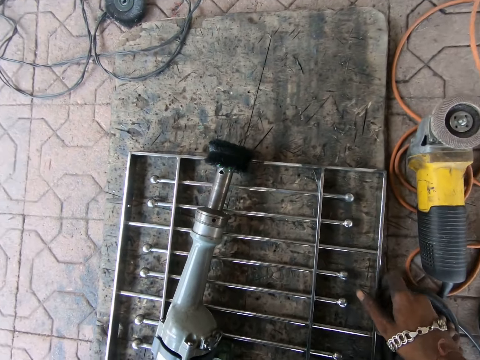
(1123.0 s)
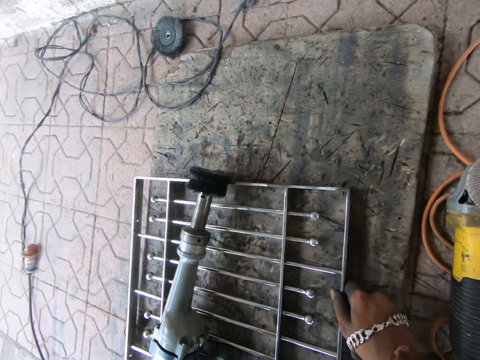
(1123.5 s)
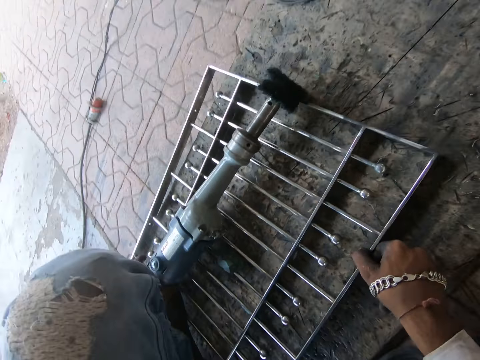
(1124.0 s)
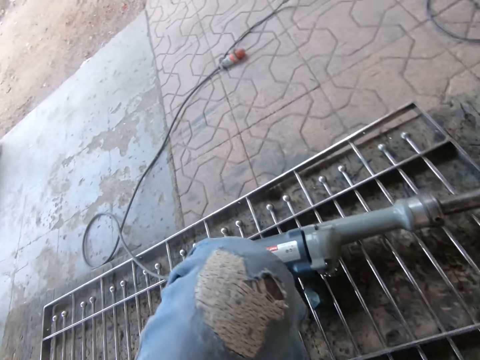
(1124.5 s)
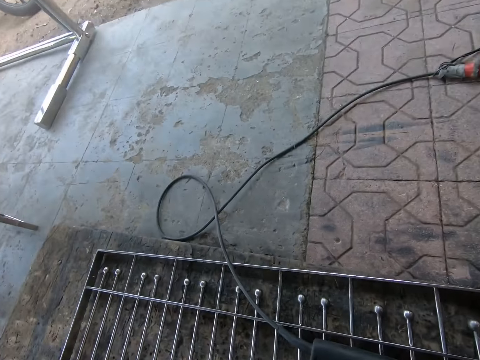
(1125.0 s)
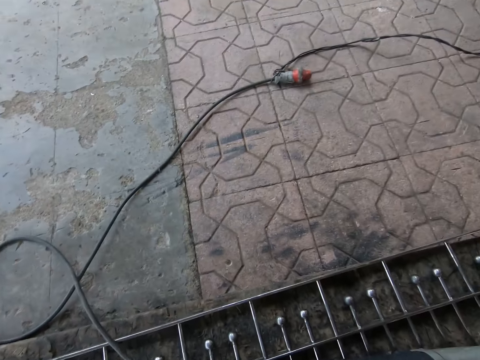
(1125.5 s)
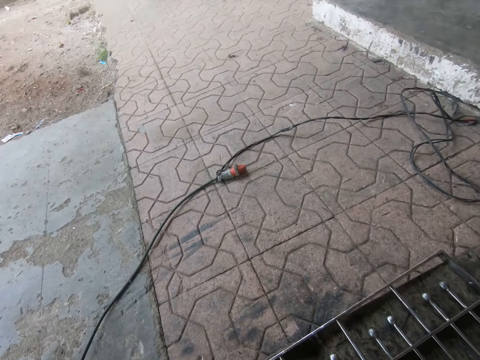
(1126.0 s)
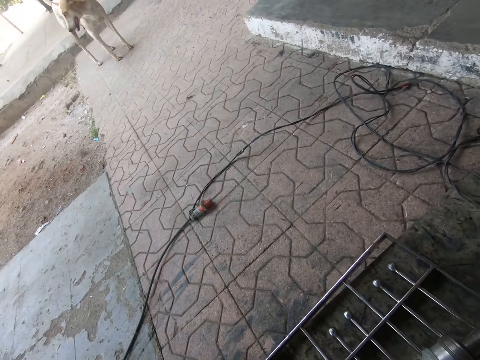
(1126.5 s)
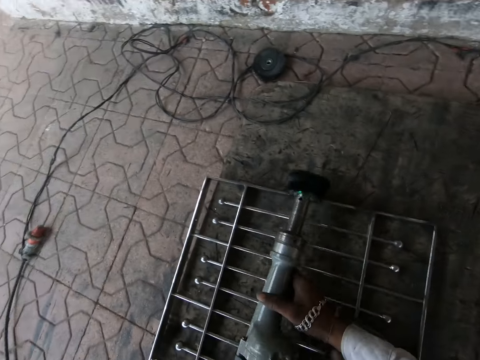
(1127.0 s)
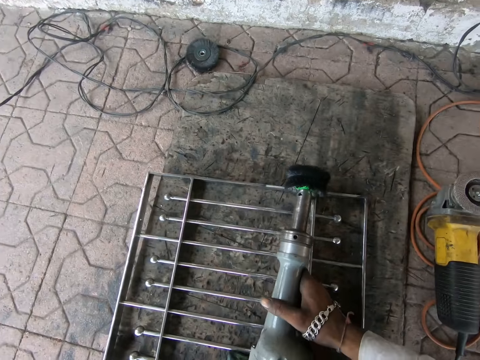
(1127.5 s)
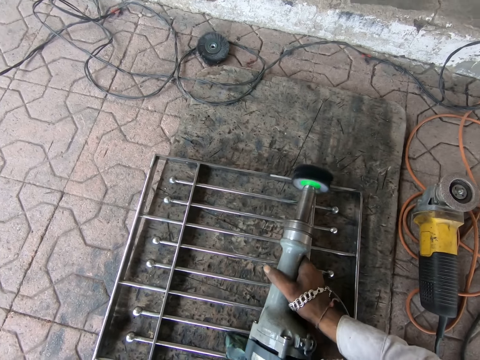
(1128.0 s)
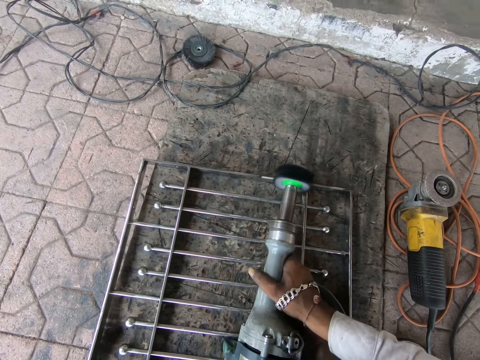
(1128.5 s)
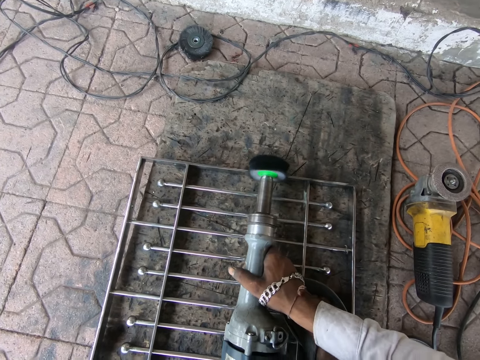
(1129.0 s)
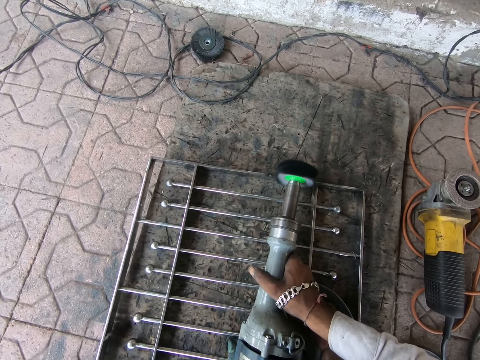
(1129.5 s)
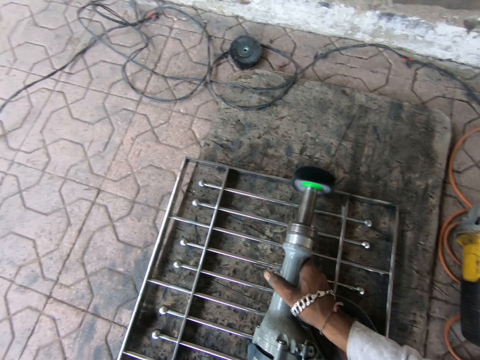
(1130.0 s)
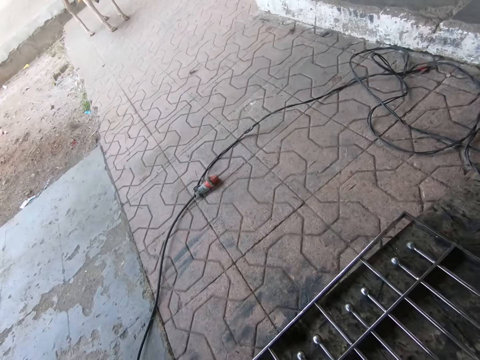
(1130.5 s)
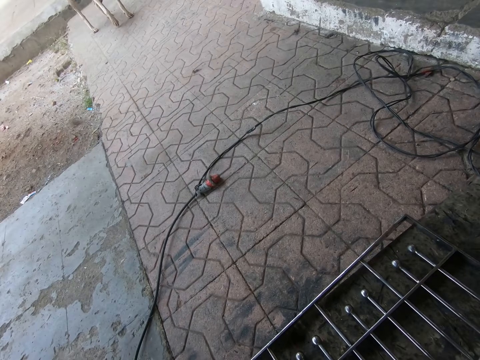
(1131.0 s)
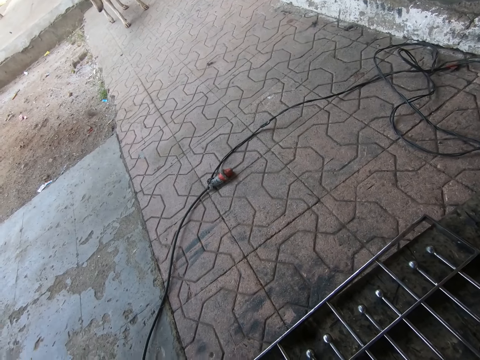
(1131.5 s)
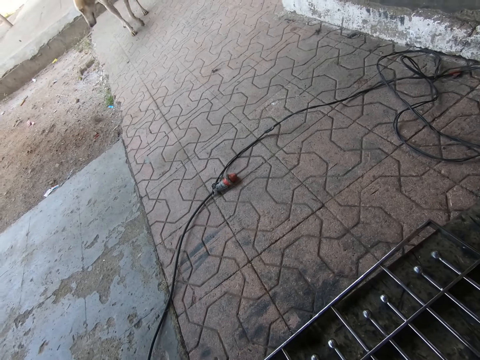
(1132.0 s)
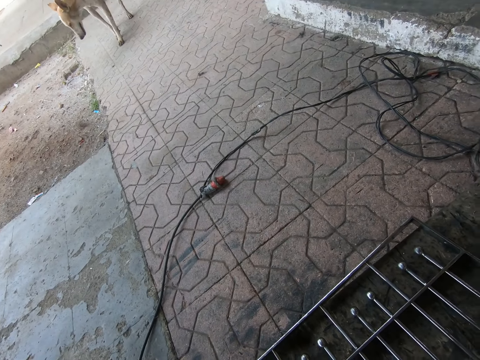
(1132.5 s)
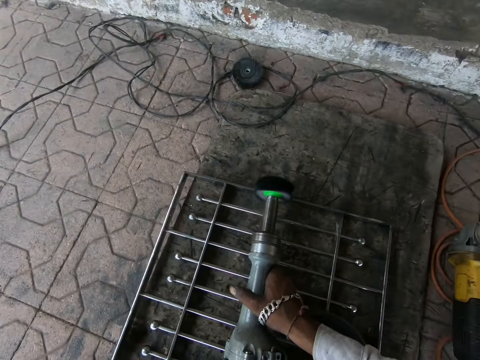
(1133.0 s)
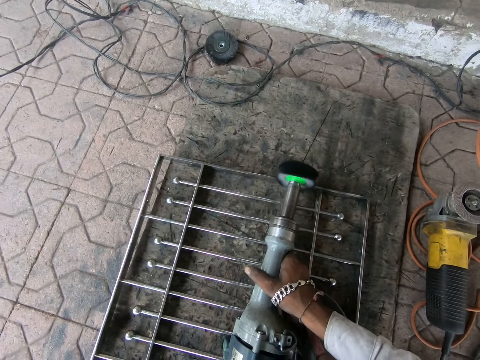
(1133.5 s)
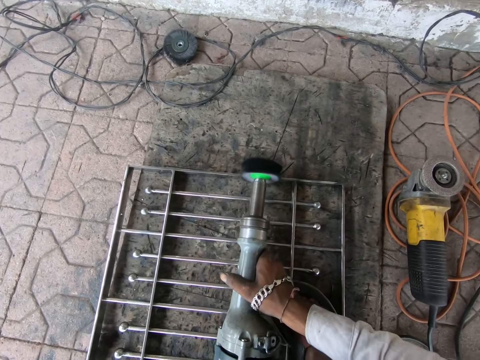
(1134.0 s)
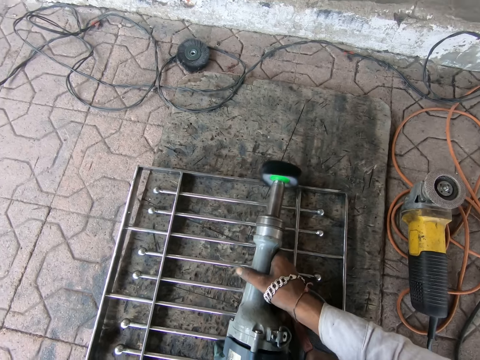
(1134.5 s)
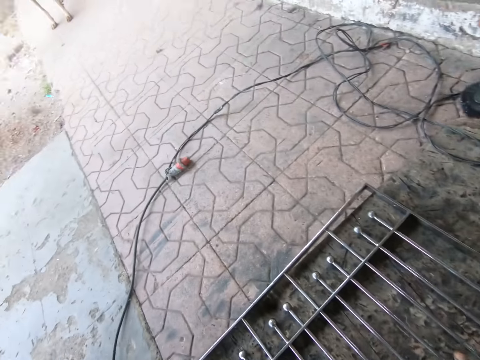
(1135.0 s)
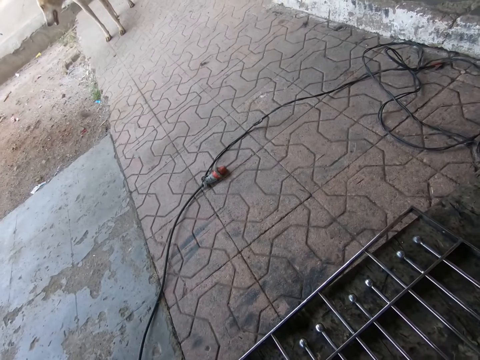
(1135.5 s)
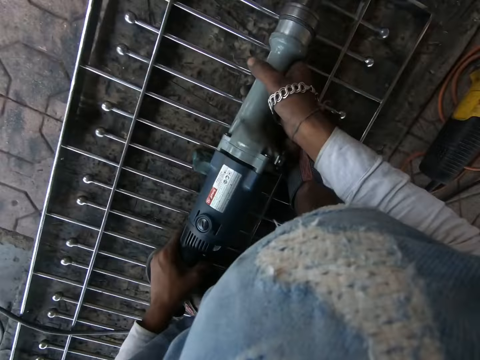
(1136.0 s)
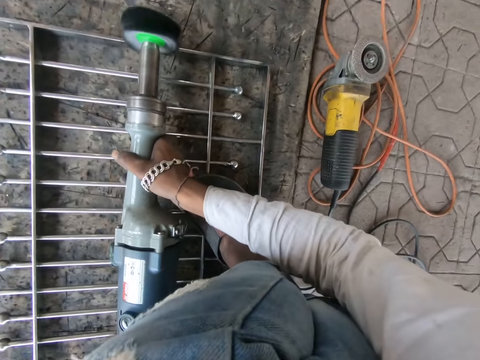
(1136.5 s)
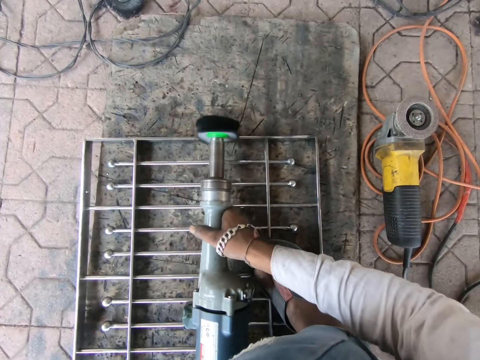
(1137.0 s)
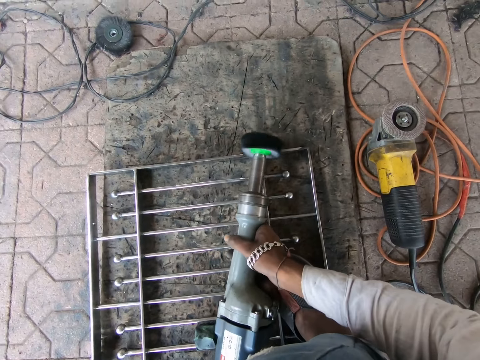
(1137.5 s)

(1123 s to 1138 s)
The camera wearer shifts the iron railing or metal door mat on the floor with his right hand. He looks around. He picks up the polishing machine or welding machine on the iron railing with both hands. He holds the welding machine. He welds the door mat with the welding machine. He polishes the iron railing on the floor with the polishing machine in both hands. He looks around. He welds the metal door mat with the welding machine.

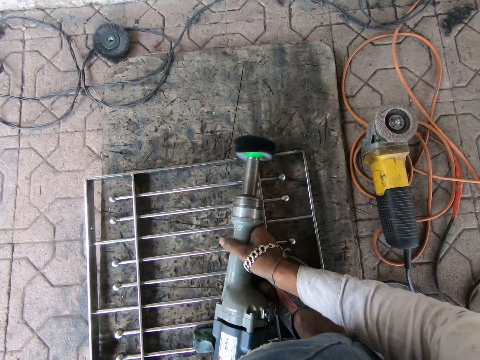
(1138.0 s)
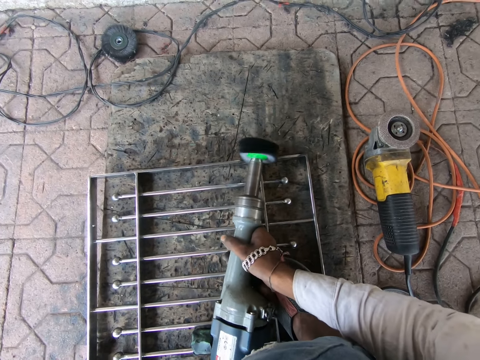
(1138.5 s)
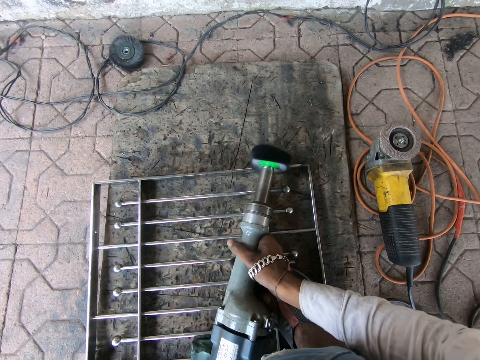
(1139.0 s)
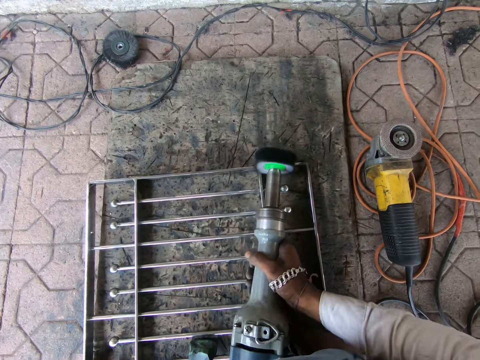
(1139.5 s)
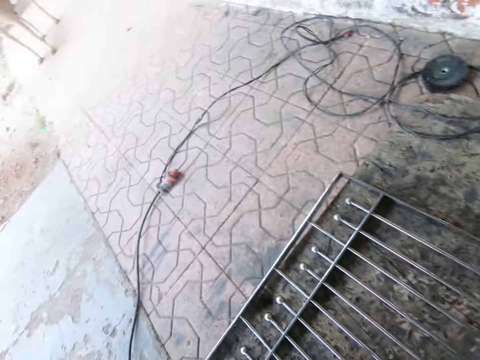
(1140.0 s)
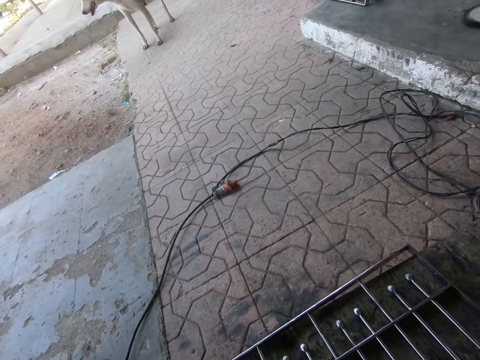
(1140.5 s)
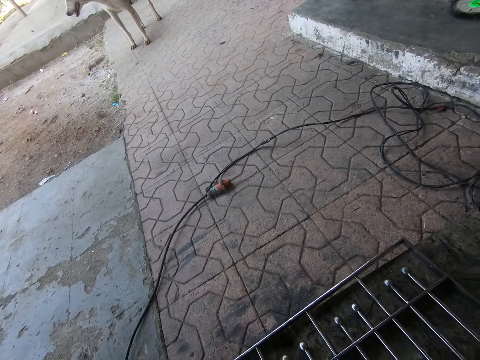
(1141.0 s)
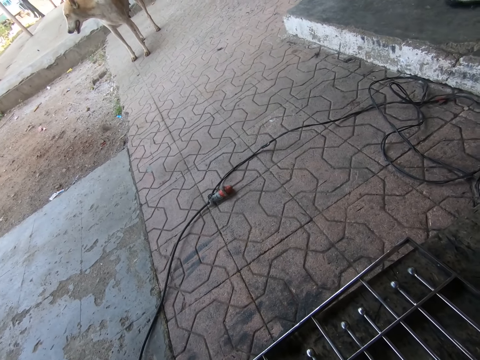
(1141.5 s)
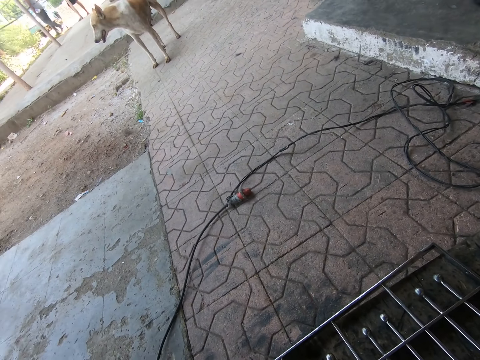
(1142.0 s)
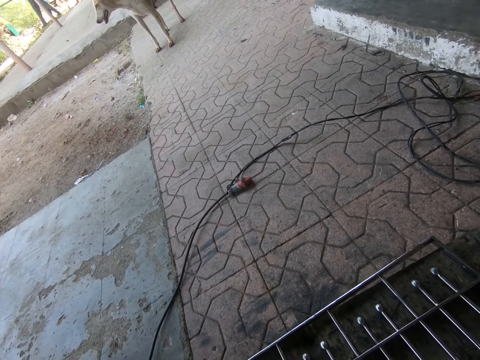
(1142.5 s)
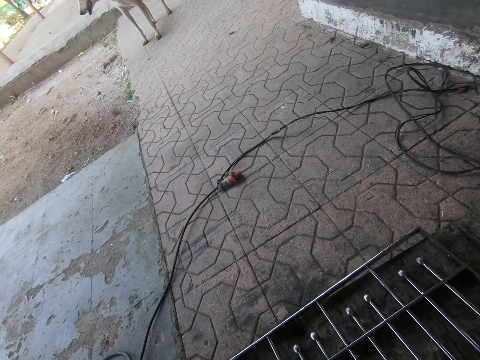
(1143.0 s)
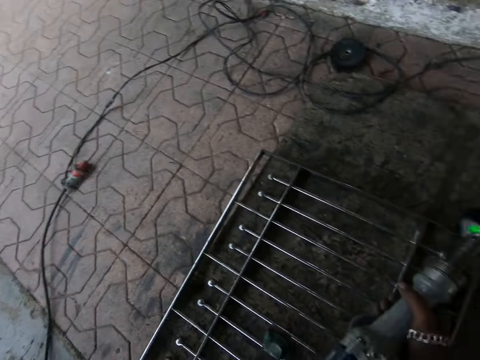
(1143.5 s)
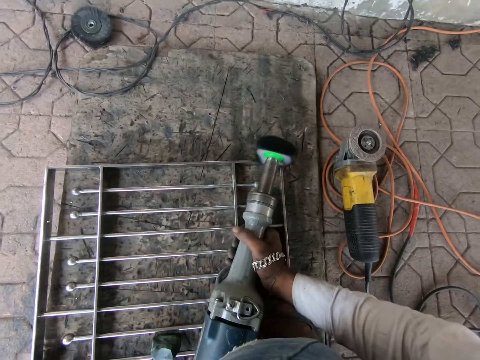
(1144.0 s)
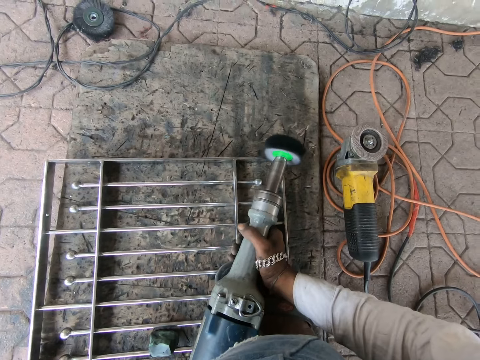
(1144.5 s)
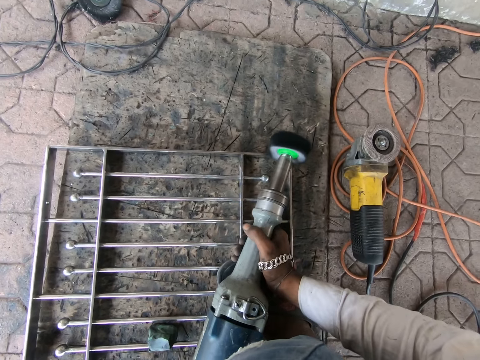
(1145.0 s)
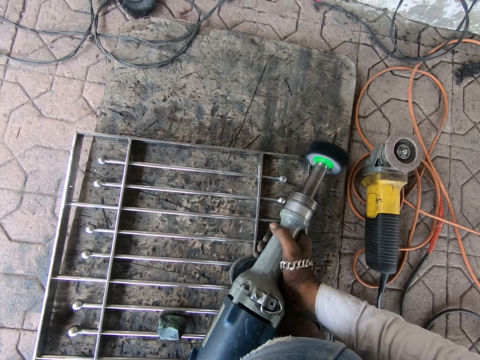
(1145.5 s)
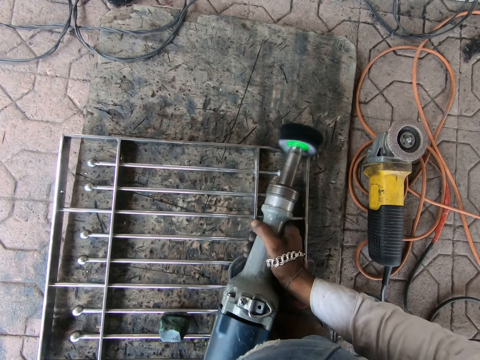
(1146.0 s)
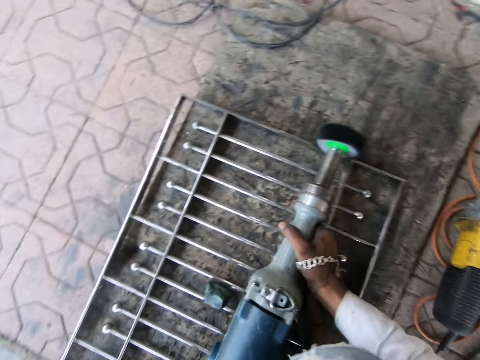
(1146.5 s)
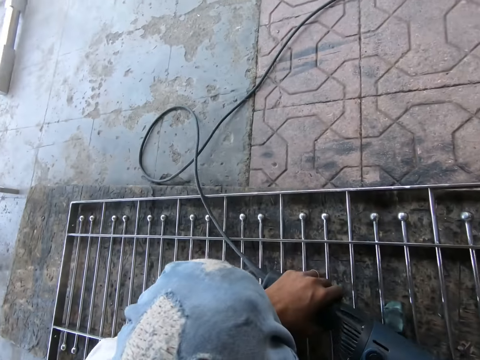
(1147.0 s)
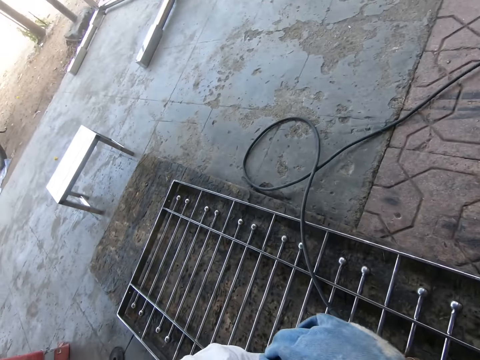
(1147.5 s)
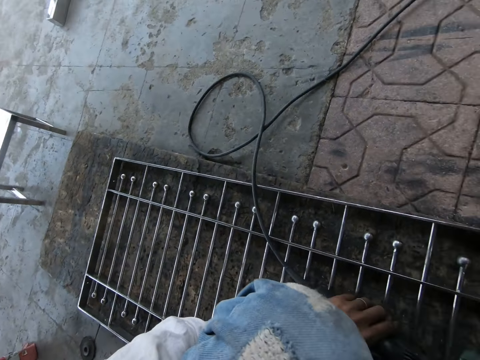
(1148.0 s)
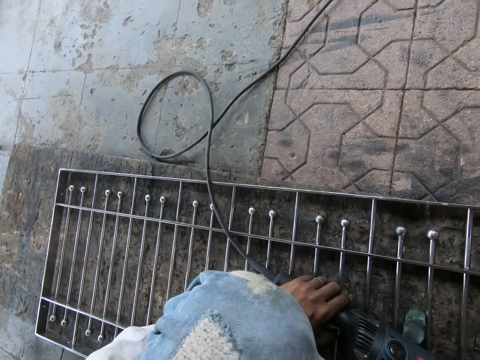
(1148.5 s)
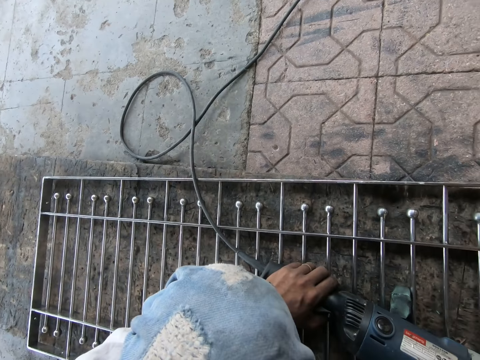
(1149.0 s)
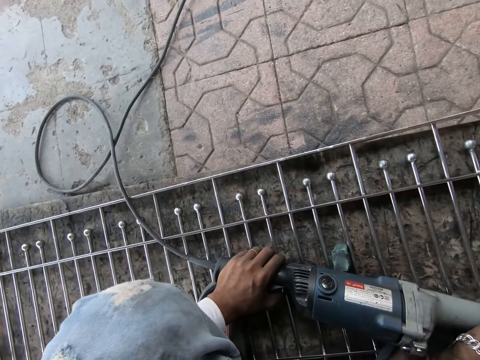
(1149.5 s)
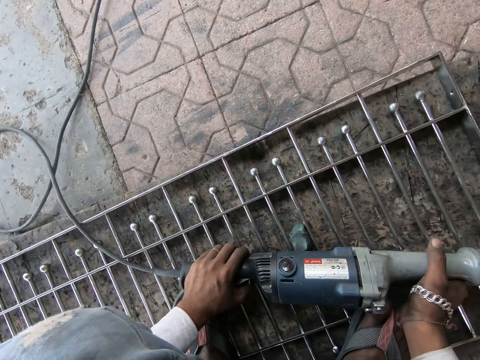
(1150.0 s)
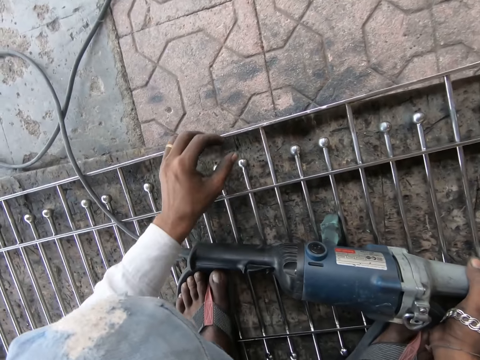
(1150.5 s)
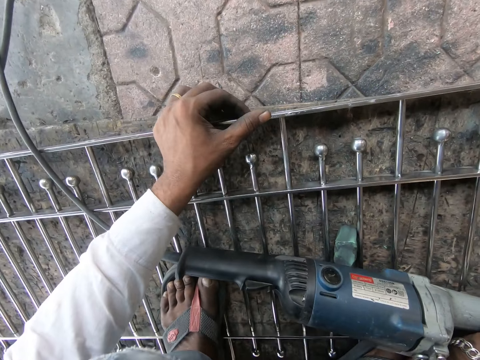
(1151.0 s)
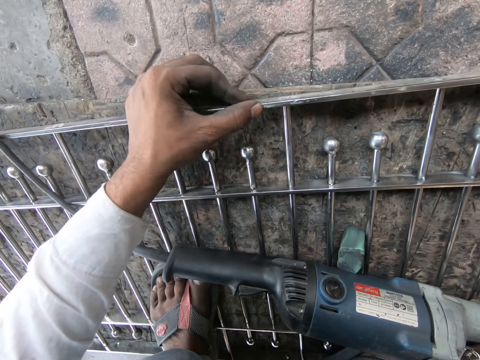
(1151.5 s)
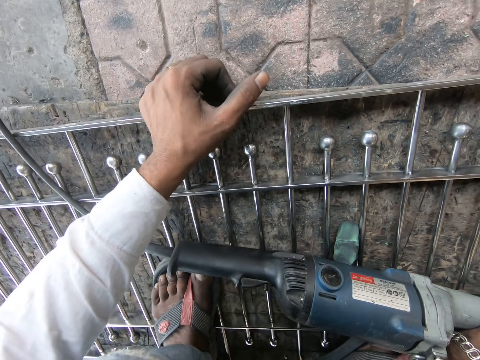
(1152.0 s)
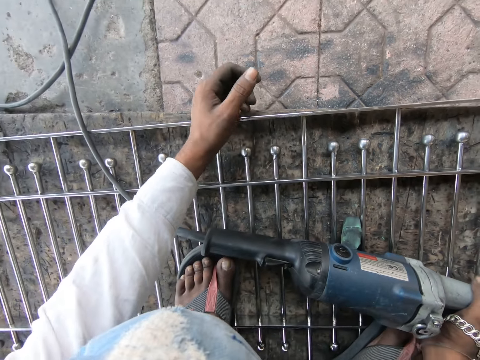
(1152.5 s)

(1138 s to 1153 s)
The camera wearer looks around. He welds the metal door mat with the welding machine. He looks around. He touches the iron railing on the floor with his left hand.
